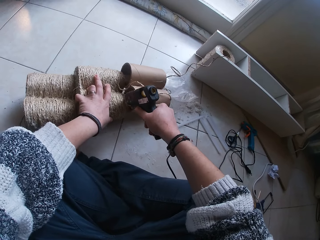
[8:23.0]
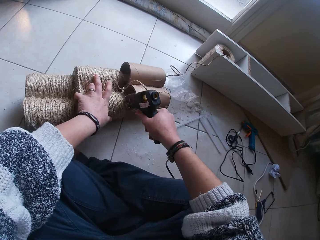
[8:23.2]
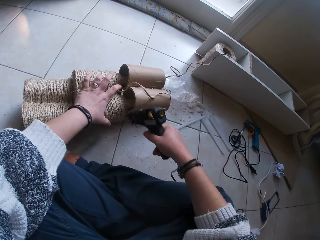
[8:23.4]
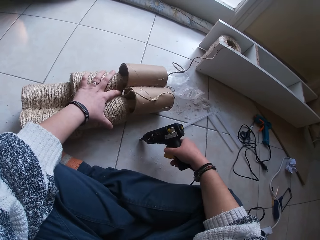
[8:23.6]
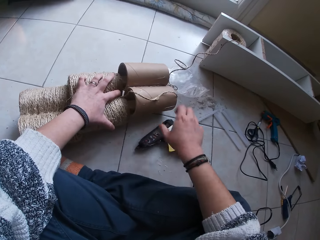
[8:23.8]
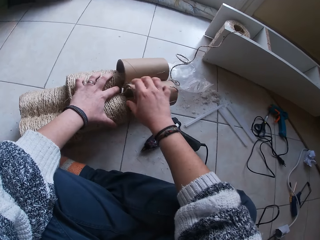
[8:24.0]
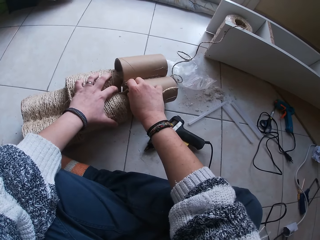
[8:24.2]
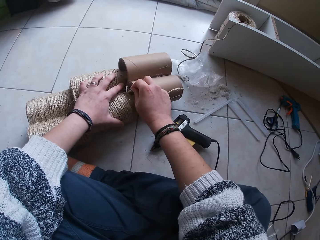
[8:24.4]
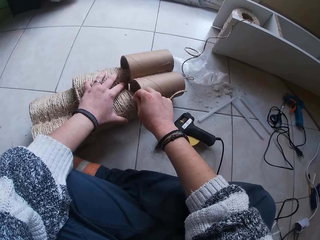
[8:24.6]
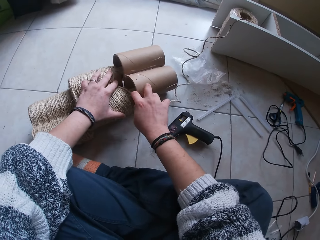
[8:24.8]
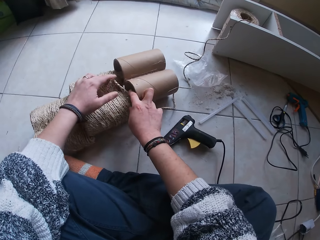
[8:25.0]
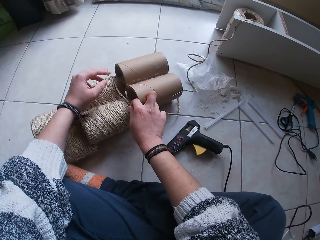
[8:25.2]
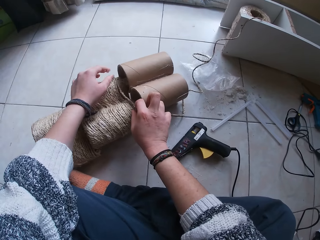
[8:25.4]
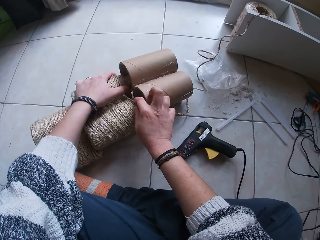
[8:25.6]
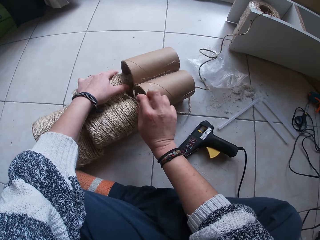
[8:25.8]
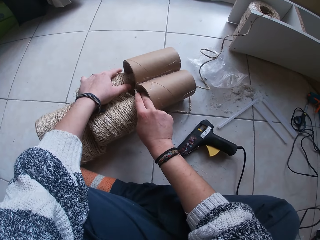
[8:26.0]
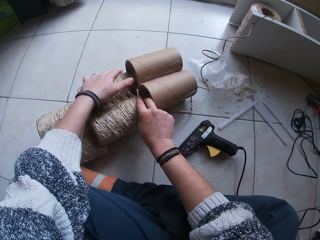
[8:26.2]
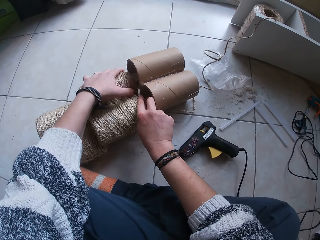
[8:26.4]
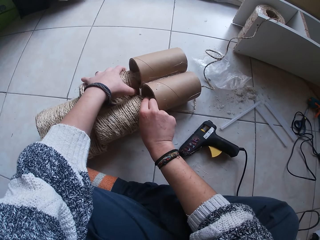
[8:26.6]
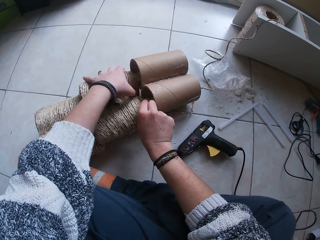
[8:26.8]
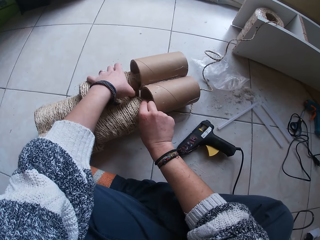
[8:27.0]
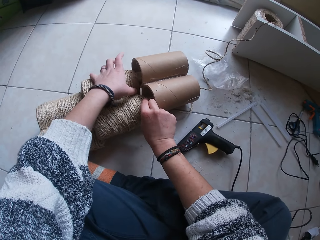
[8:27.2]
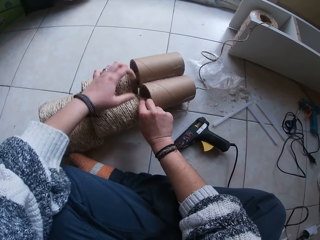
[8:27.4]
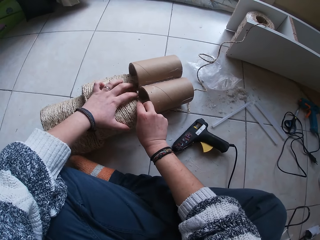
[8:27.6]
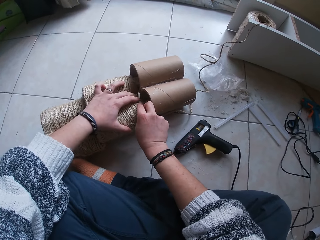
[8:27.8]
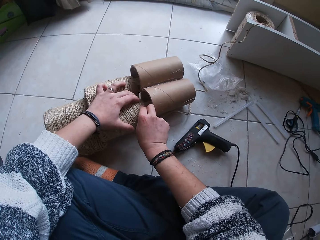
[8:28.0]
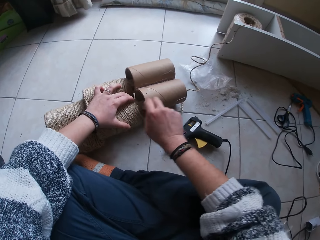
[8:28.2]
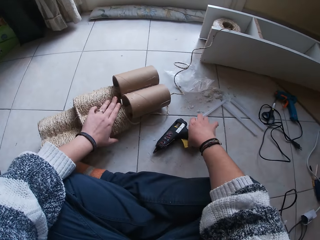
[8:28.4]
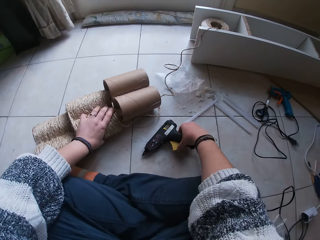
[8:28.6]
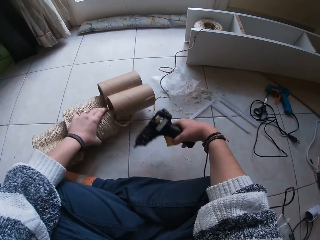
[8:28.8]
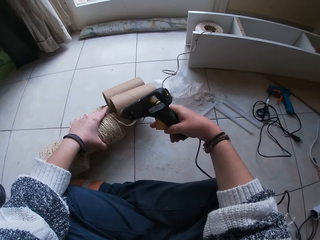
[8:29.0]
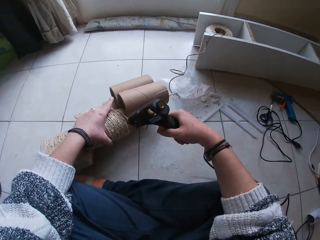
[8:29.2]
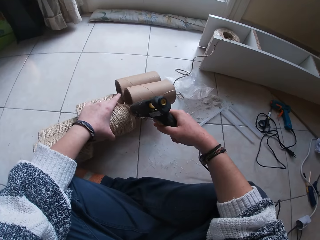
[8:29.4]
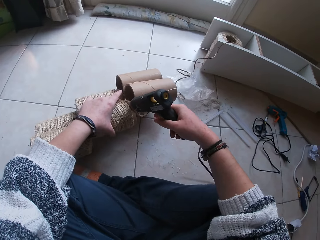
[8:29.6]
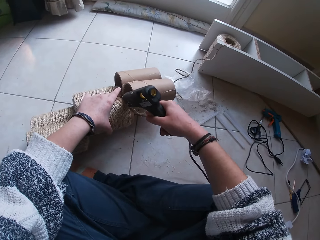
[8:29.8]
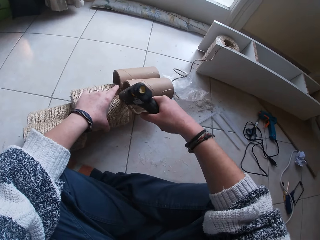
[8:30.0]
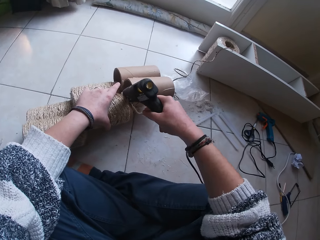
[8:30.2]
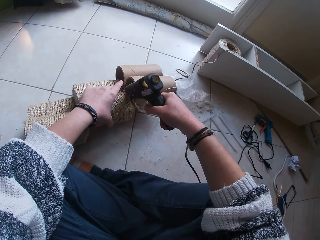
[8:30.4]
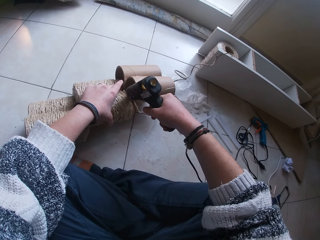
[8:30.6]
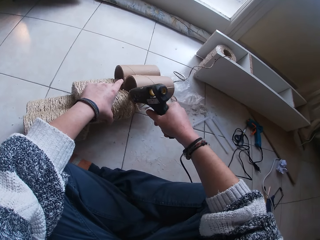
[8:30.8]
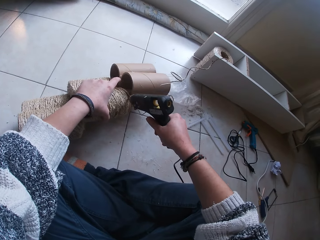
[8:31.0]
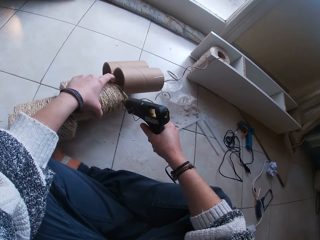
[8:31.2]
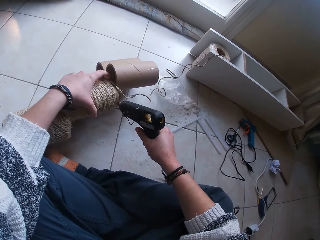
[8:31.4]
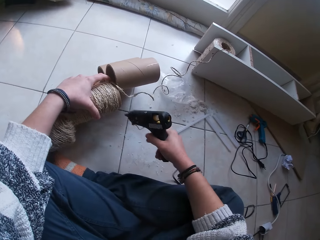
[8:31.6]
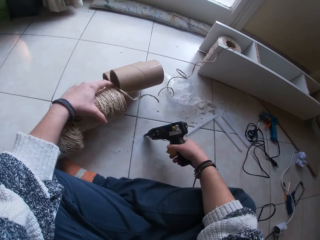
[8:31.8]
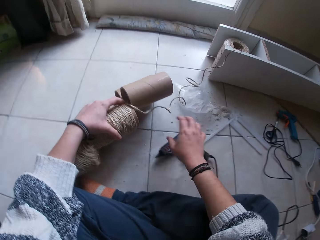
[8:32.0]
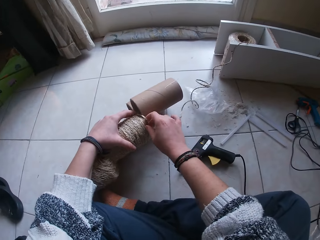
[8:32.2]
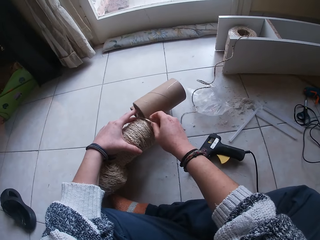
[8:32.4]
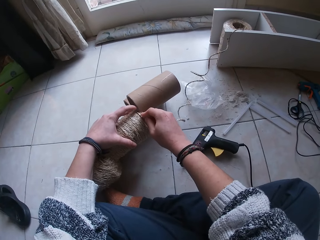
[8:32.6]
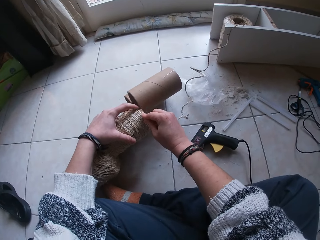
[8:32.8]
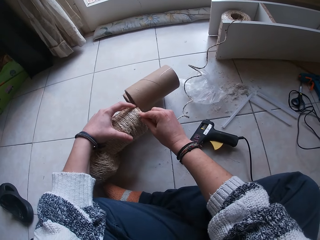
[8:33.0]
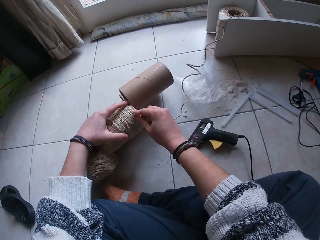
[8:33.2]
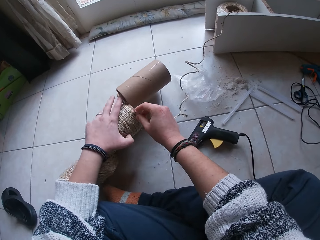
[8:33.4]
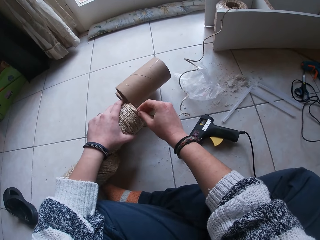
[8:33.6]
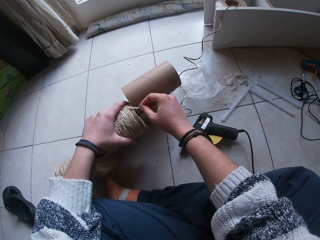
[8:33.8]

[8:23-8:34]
The camera wearer drops the glue gun. They fasten the manila rope on the cardboard tower. They pick up the glue gun and hold the cardboard tower. They hold the cardboard tower again. They apply glue on the cardboard tower. They drop the glue gun and hold the cardboard tower. They fasten the manila rope on the cardboard tower.

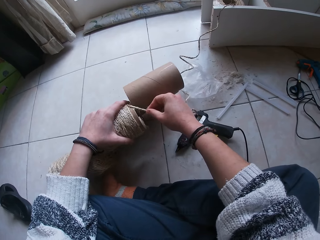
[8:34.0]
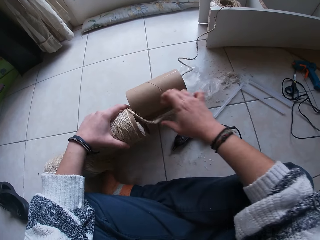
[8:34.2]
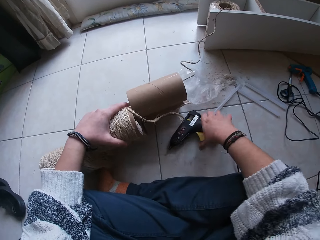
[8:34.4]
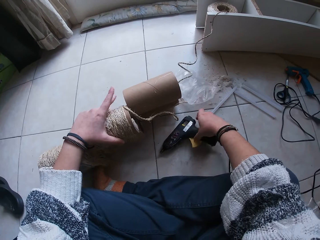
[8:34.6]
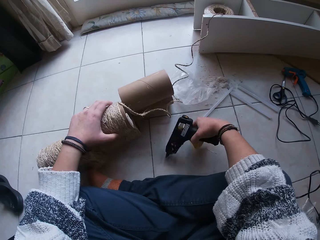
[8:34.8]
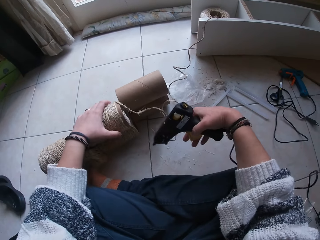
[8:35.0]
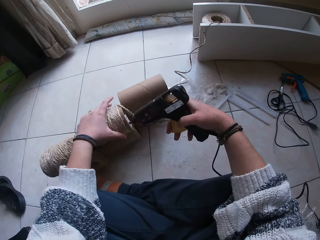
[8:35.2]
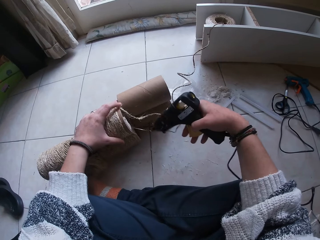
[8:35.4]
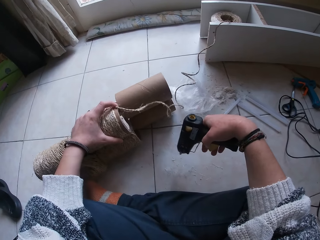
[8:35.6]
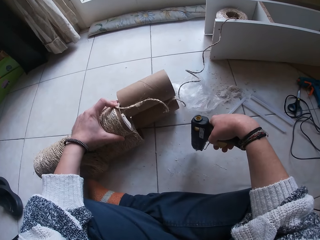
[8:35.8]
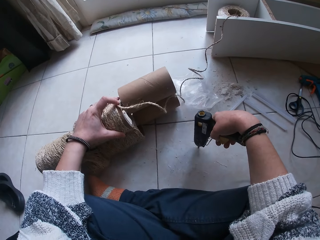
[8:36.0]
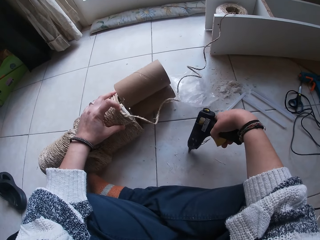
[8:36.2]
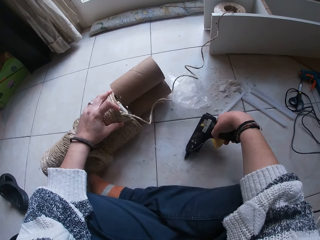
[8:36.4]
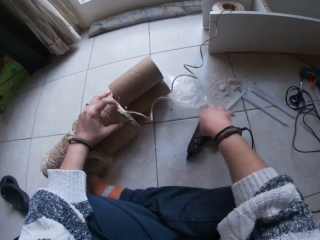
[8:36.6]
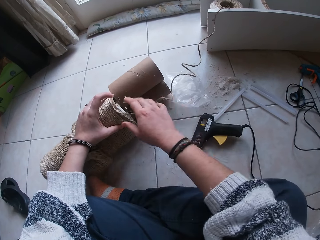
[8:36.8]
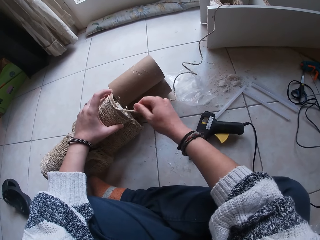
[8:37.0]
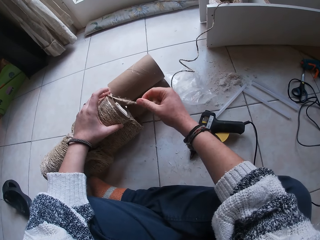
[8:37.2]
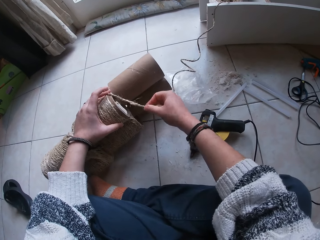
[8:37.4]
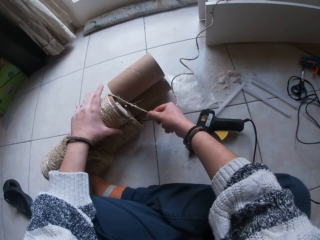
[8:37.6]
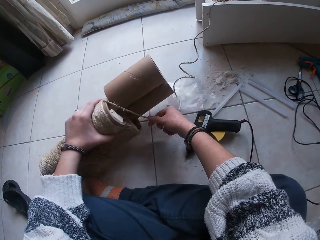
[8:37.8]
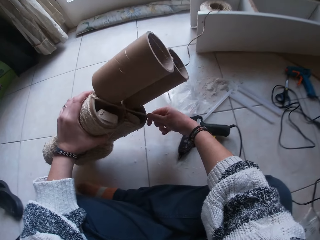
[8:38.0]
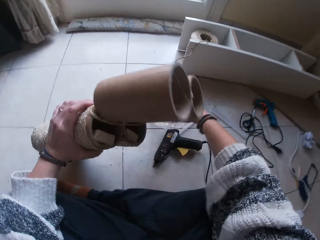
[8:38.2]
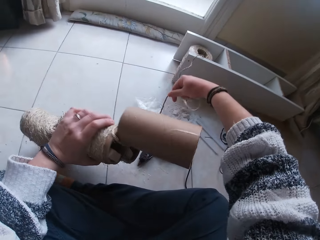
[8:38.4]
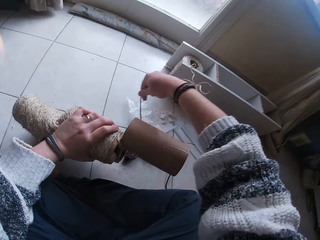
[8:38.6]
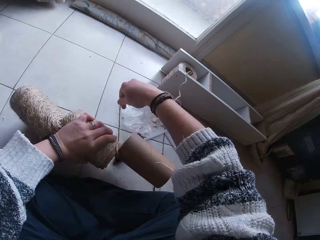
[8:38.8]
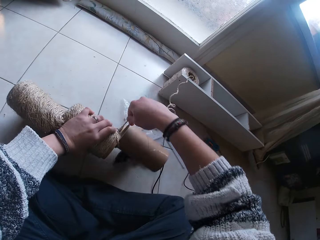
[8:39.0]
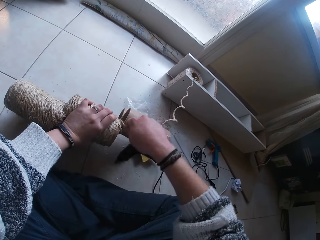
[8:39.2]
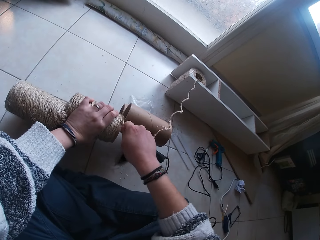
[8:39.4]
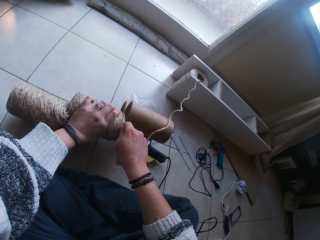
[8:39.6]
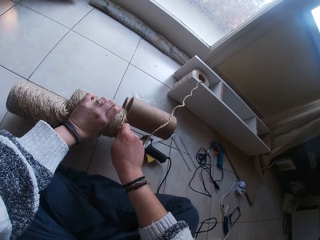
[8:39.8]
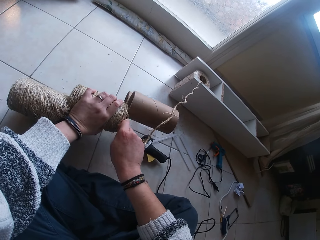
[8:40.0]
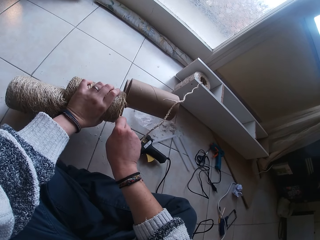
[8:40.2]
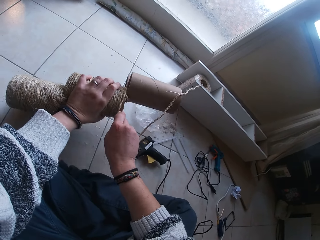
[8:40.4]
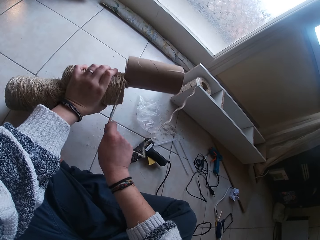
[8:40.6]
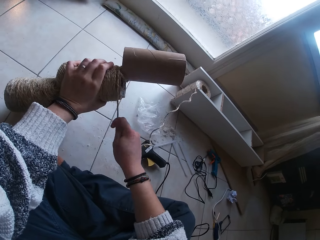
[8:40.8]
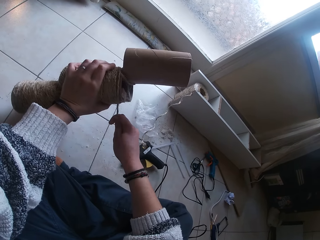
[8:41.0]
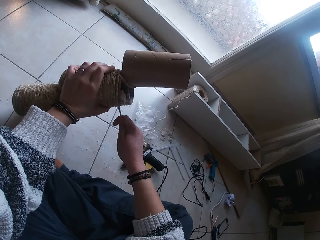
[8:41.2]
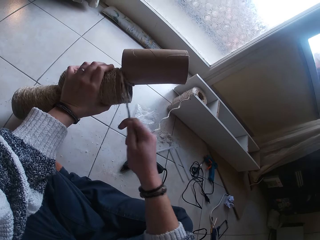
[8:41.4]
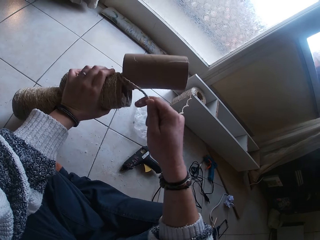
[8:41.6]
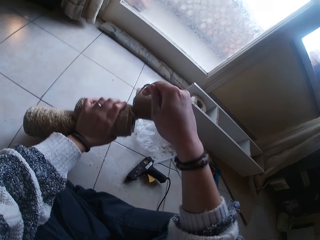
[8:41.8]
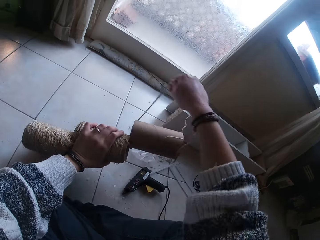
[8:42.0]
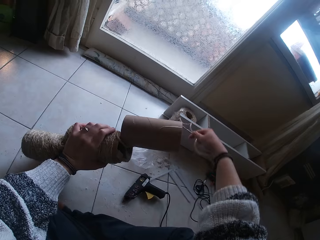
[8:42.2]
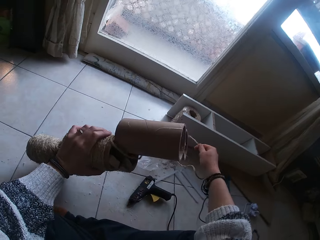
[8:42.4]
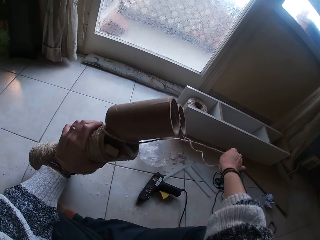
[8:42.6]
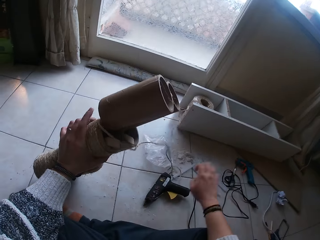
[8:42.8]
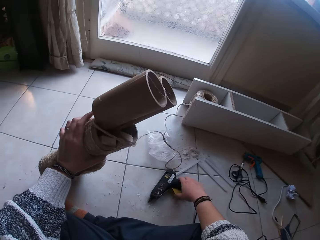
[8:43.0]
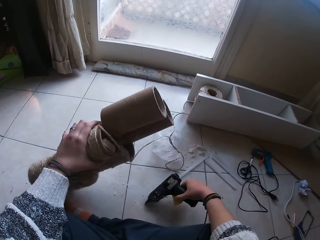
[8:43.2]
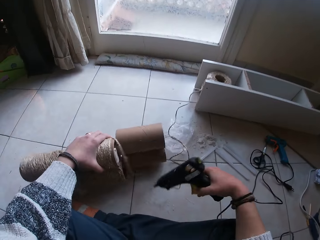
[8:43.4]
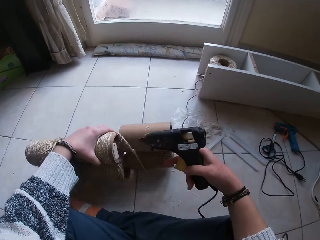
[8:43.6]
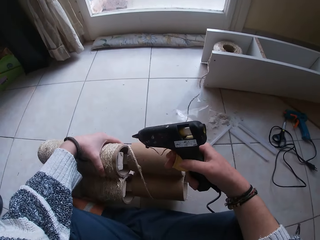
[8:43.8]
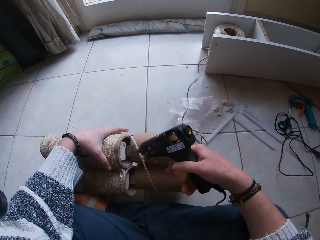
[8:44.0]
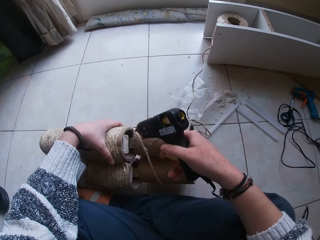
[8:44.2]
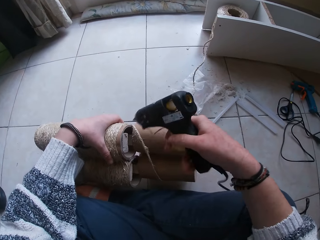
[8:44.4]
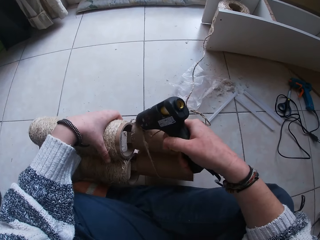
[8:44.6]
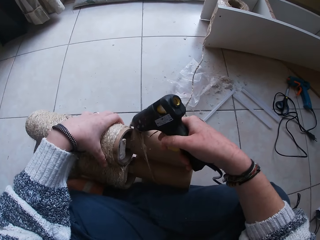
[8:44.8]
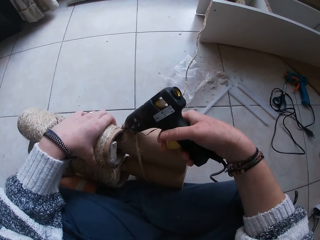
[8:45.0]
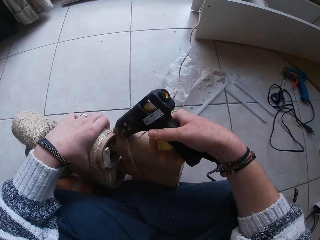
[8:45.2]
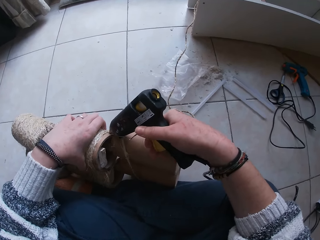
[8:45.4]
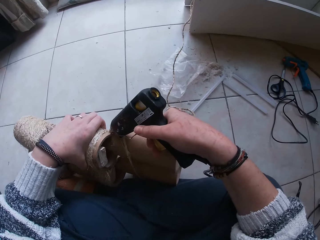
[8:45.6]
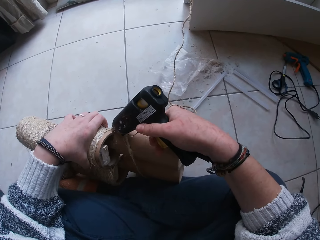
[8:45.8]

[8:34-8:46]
The camera wearer picks up the glue gun and holds the cardboard tower. They drop the glue gun and hold the cardboard tower. They wrap the cardboard tower with the manila rope. They remove the manila rope. They pick up the glue gun and hold the cardboard tower. They apply glue on the cardboard tower and hold the cardboard tower.
